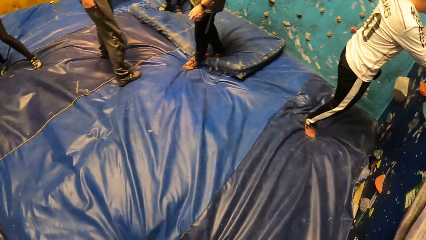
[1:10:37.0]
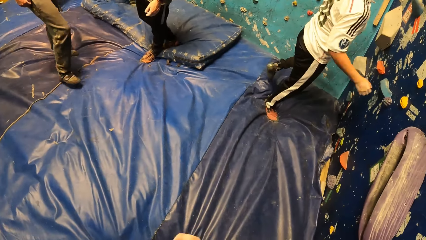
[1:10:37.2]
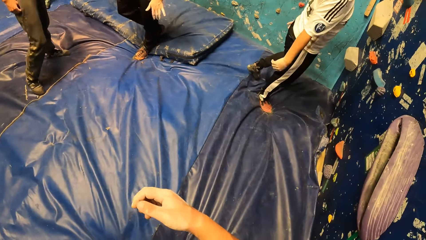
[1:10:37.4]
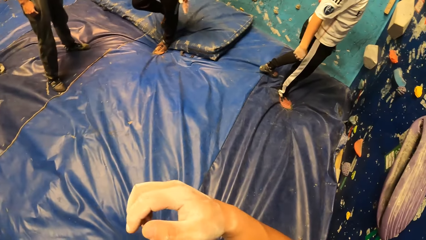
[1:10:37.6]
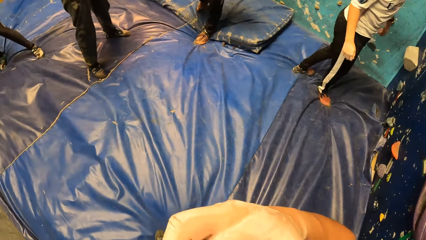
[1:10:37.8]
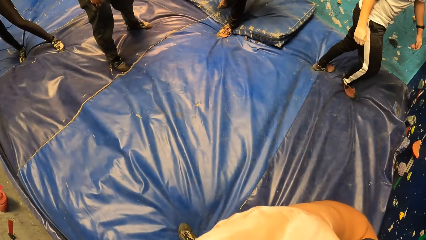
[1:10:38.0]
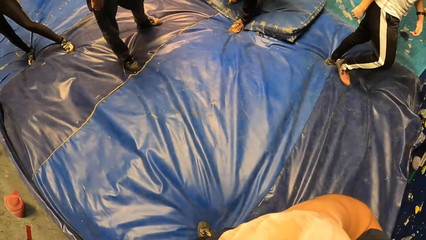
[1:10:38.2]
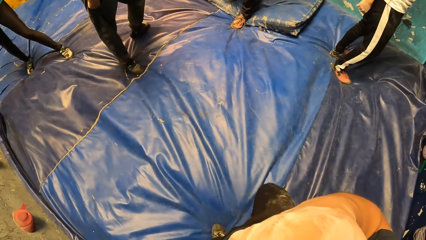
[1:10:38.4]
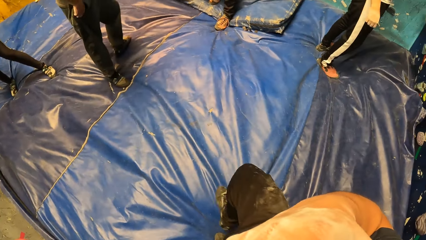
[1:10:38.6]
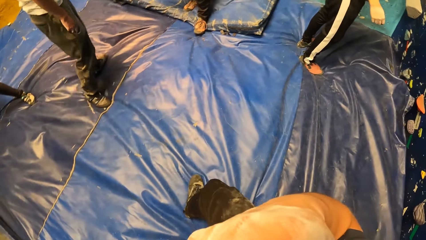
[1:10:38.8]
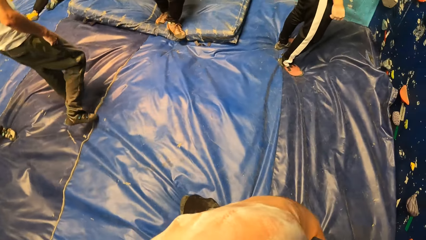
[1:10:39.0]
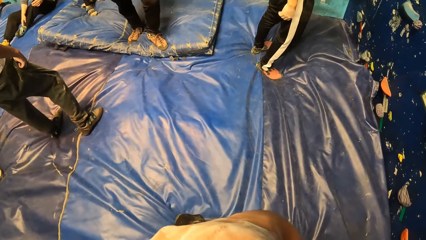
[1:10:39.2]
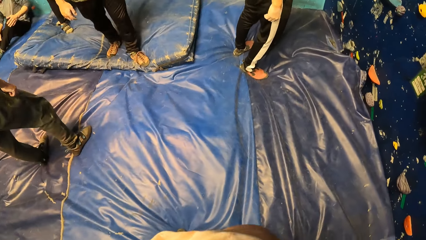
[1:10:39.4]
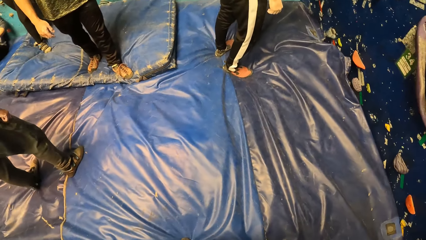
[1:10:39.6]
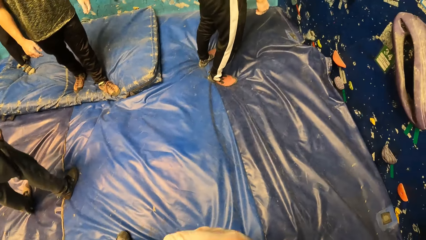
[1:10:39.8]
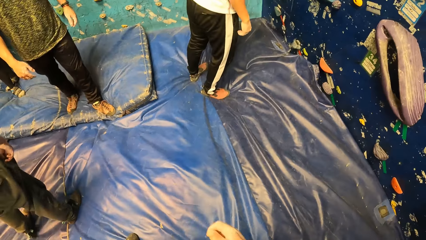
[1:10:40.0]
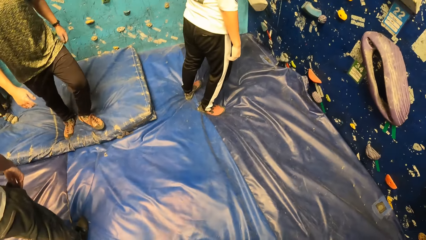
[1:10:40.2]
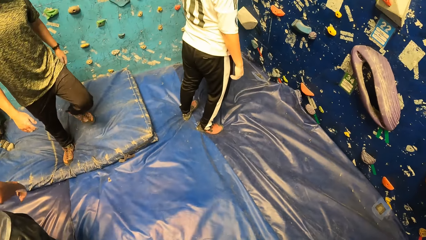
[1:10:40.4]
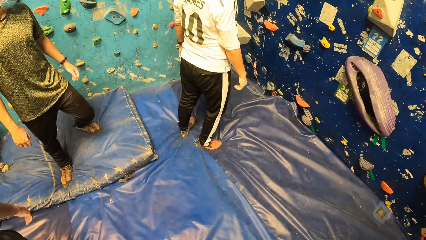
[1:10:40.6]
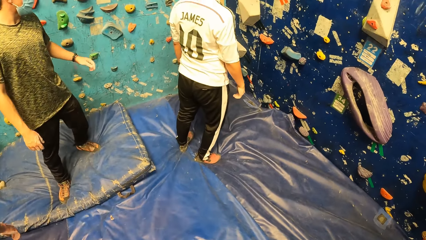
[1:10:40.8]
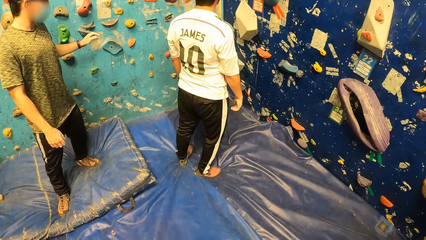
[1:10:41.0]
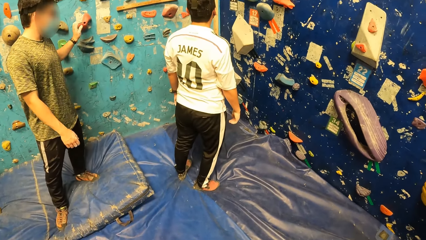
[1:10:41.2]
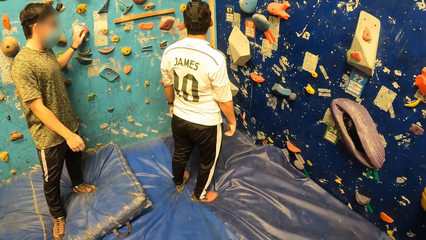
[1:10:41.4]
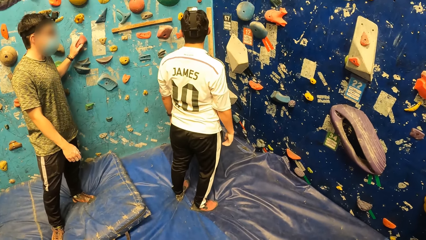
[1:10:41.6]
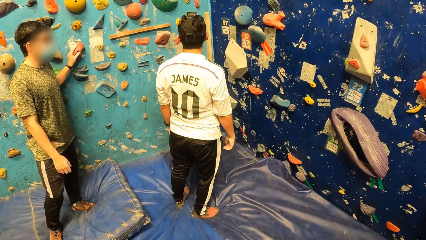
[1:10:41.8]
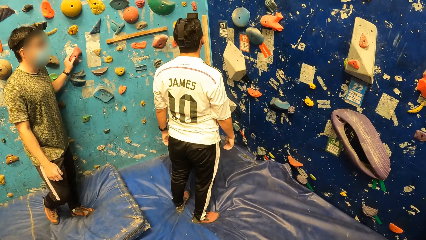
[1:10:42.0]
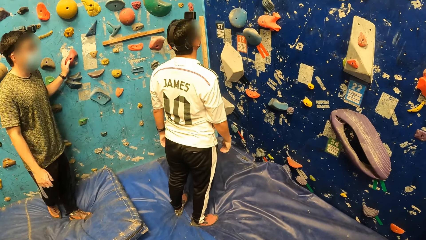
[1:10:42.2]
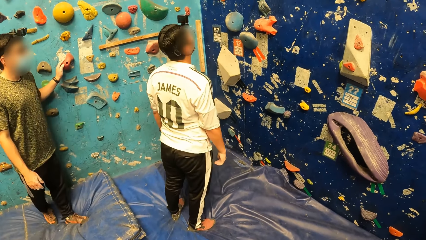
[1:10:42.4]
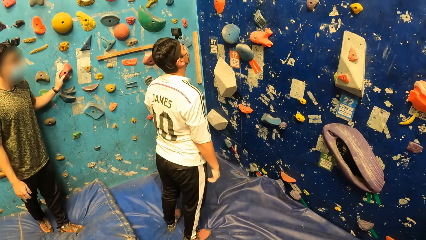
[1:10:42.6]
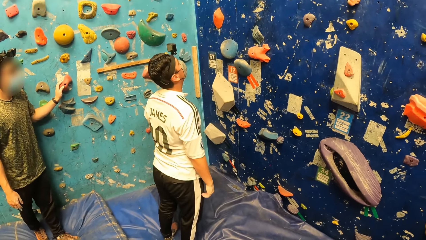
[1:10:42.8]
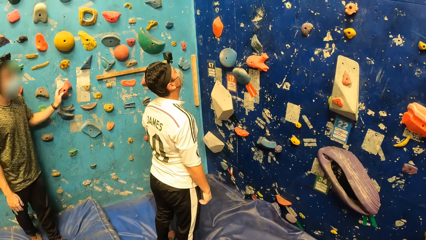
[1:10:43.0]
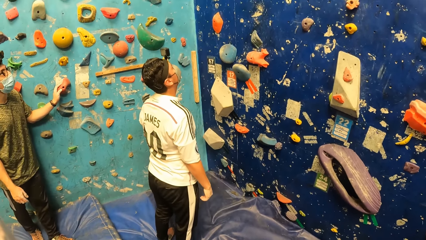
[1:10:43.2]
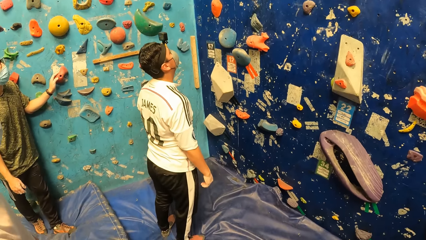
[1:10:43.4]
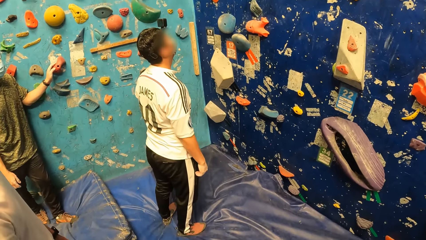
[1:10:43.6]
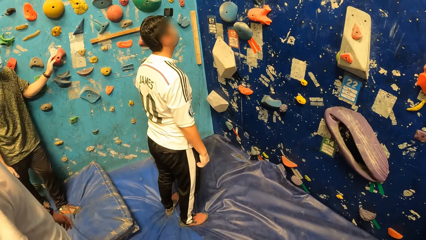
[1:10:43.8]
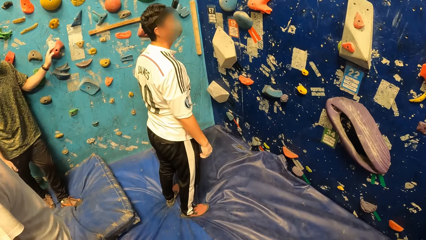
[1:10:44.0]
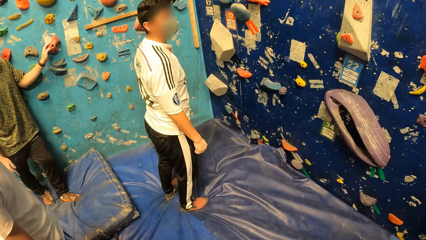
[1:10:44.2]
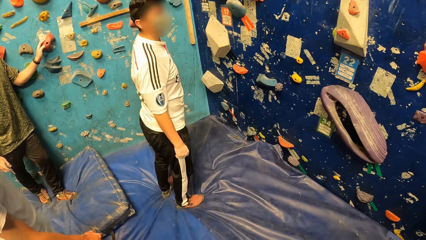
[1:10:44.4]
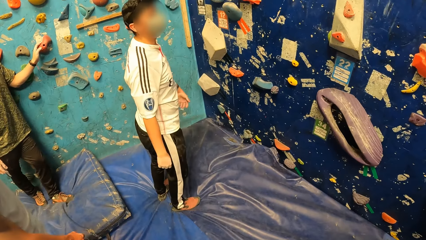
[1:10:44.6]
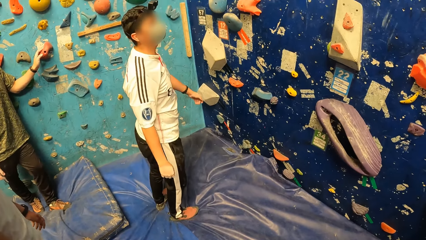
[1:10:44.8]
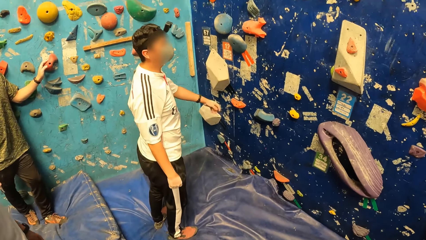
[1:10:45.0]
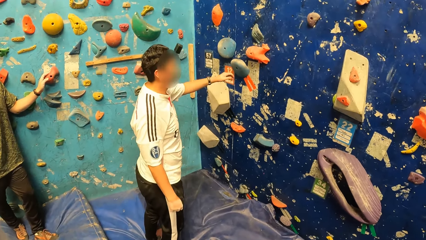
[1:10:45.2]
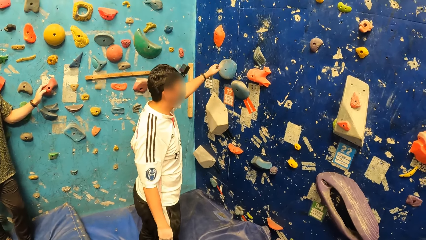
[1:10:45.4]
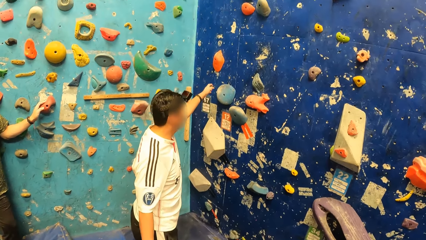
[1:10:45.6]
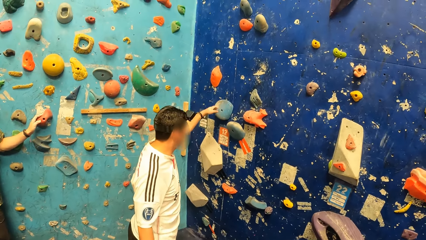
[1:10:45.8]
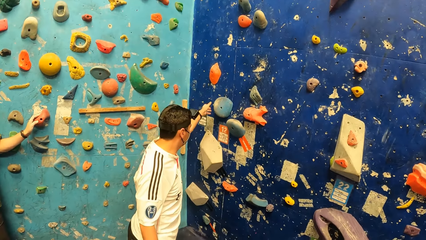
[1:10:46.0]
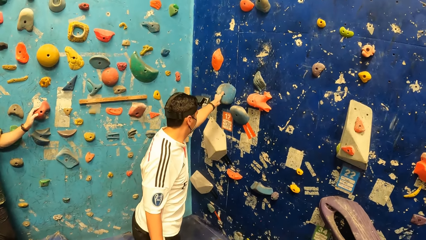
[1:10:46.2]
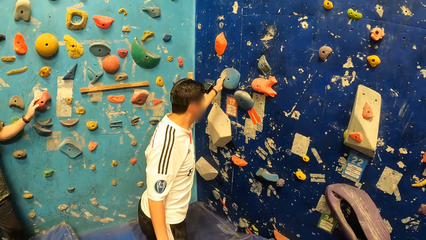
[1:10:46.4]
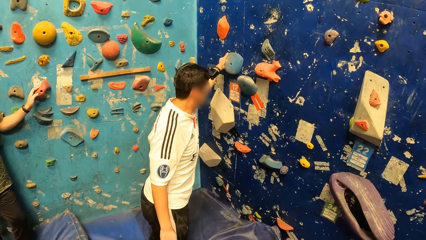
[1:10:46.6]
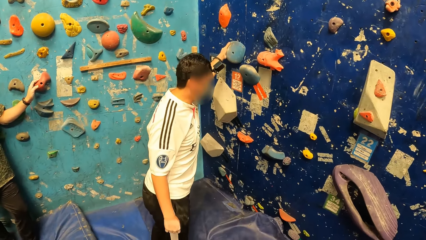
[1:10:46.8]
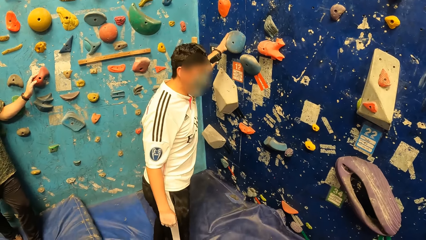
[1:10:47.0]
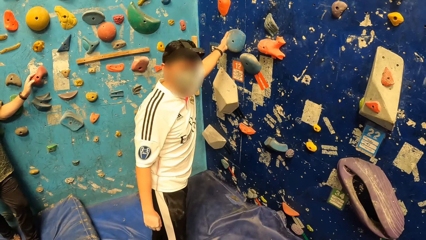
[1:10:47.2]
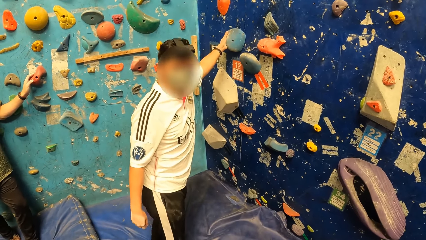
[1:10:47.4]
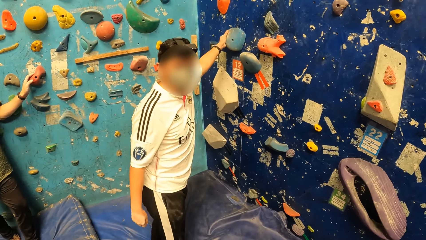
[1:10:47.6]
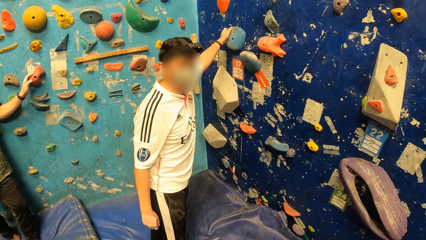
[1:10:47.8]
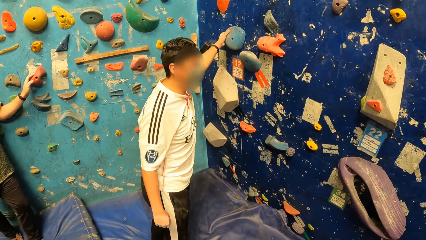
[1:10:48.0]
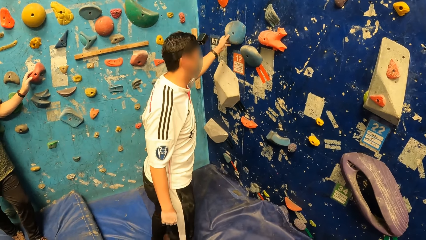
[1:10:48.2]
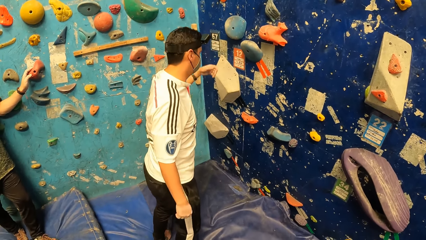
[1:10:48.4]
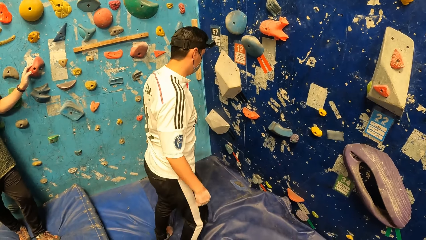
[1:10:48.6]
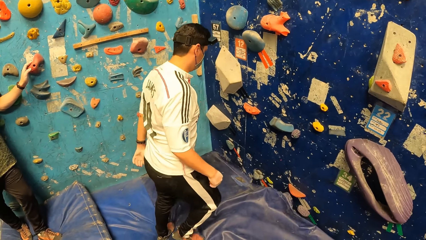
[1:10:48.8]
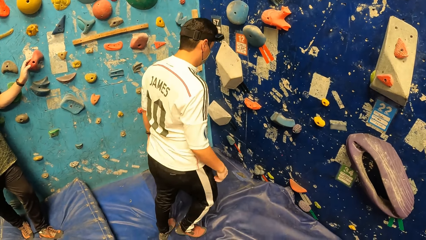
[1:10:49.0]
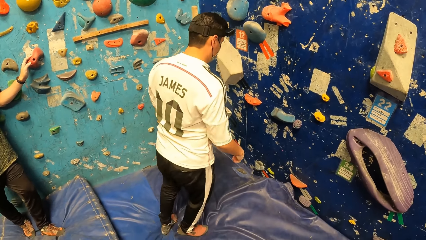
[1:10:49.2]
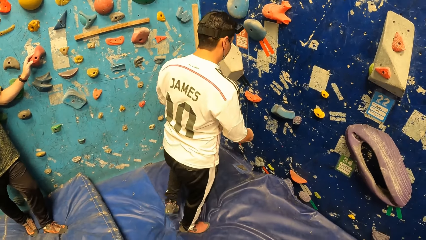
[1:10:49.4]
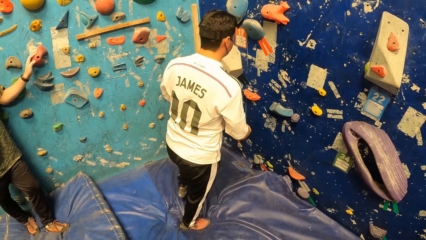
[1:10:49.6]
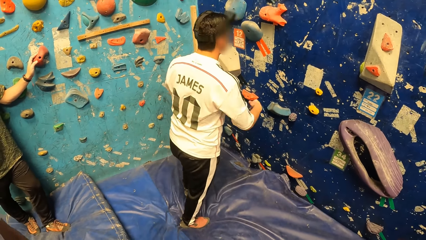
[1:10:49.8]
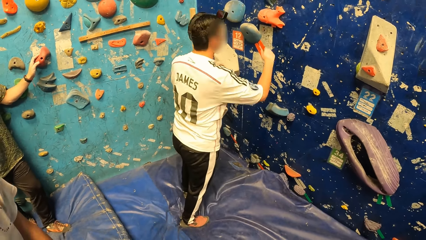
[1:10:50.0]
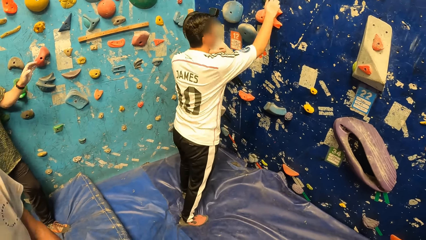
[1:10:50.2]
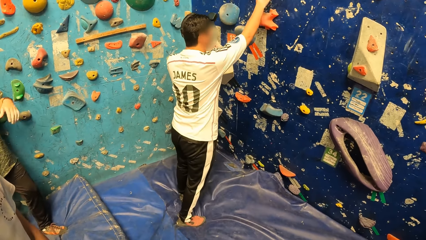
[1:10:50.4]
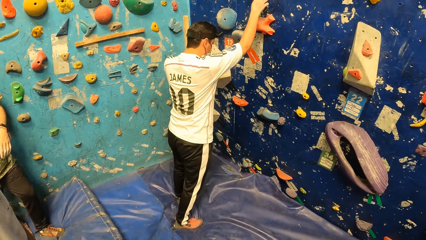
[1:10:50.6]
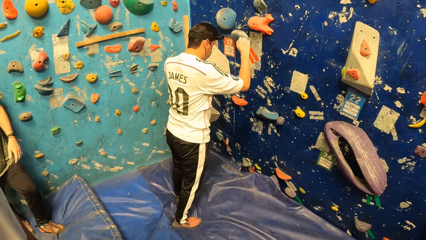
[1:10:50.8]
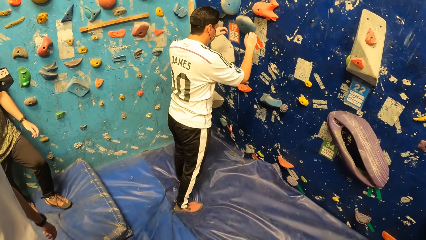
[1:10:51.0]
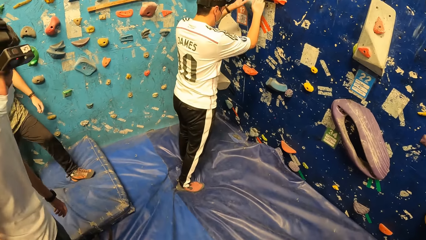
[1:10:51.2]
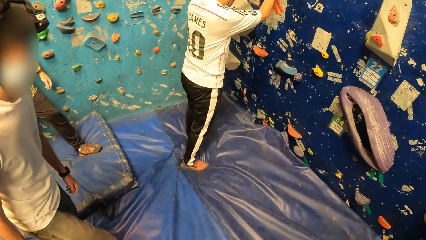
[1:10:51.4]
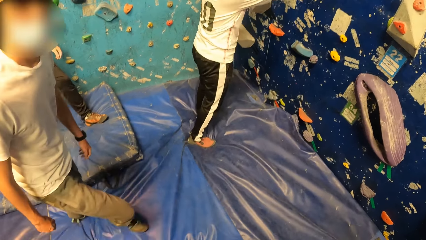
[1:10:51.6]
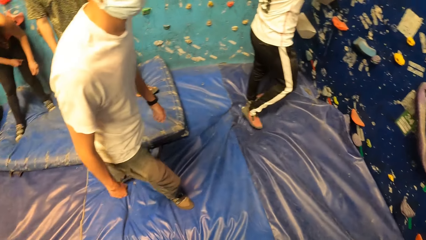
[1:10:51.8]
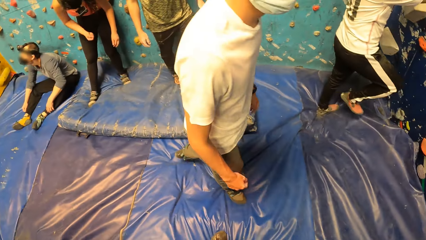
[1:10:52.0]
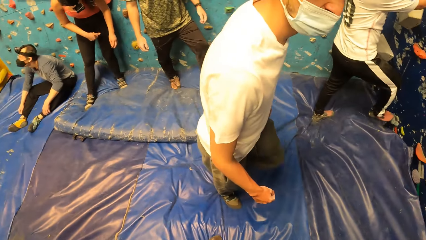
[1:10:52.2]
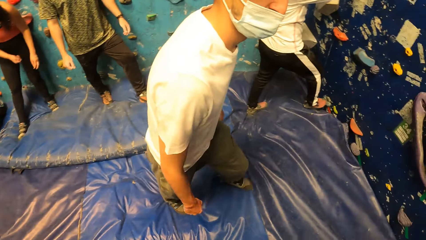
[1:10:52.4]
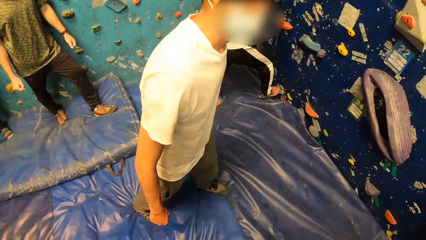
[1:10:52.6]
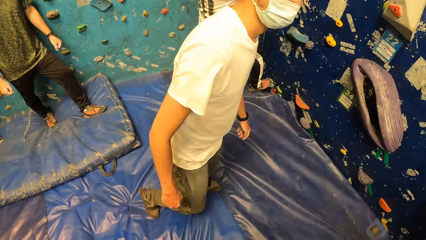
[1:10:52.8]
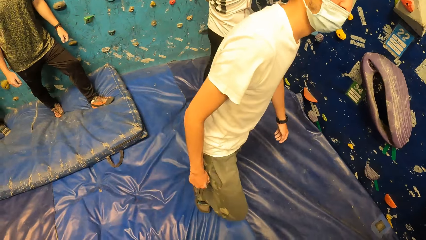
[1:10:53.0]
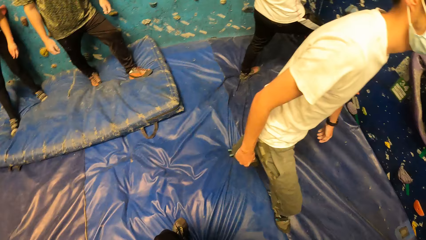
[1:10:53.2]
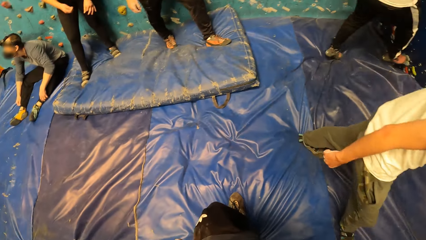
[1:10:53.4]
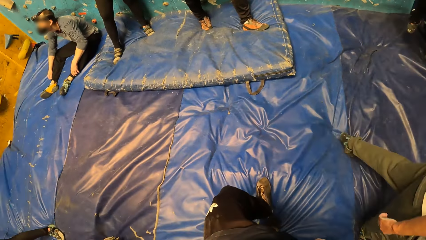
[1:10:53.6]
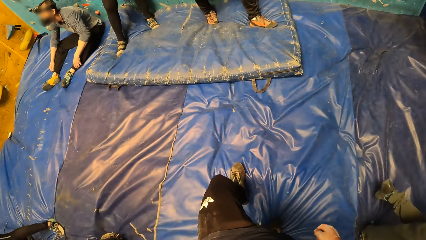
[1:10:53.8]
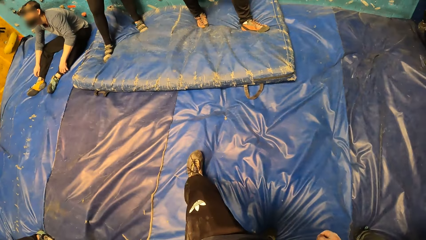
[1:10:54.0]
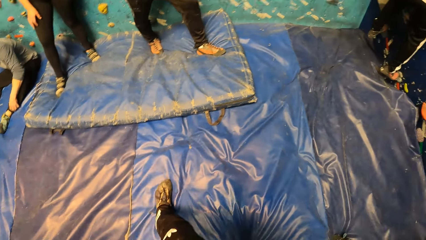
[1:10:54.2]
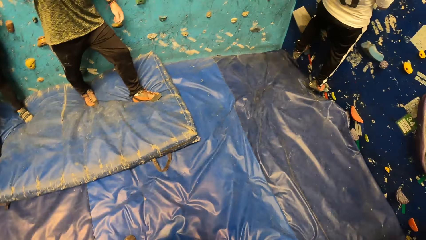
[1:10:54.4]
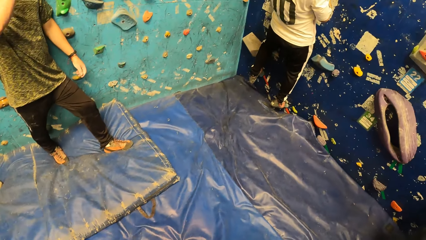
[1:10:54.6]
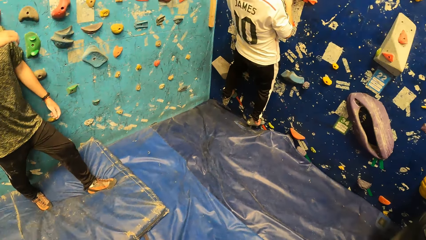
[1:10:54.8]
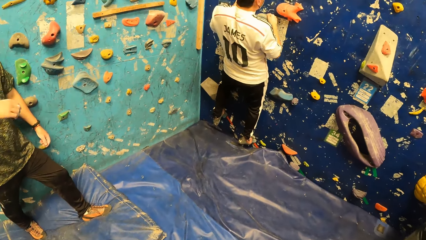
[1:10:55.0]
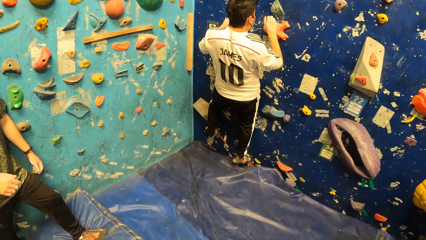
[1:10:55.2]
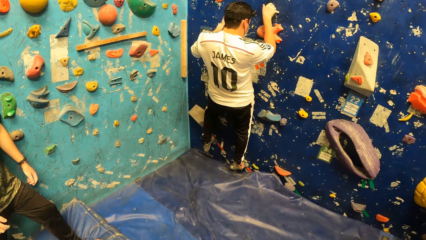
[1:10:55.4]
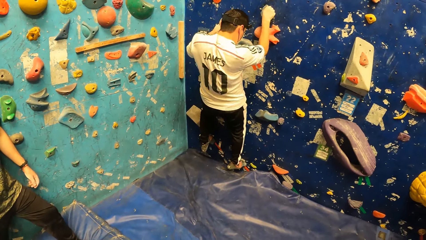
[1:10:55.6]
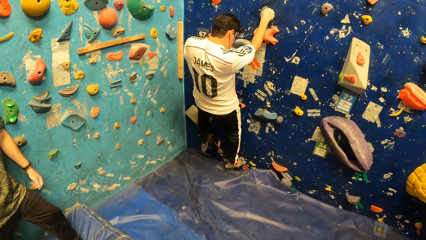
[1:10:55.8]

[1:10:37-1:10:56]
A man touches a rock on the wall with his left hand. Another man touches a rock on the wall with his left hand. The second man boulders the wall.
